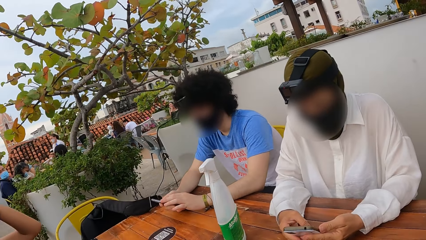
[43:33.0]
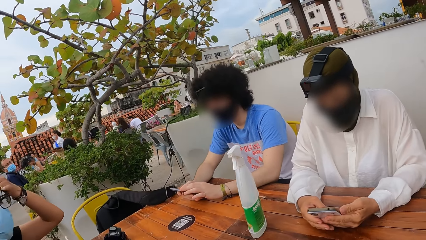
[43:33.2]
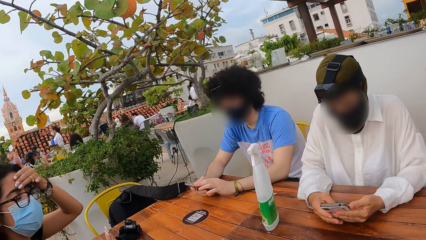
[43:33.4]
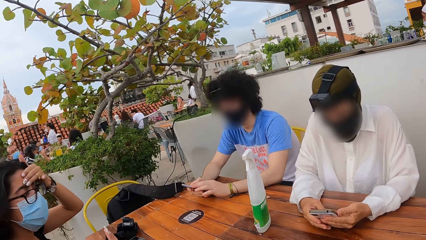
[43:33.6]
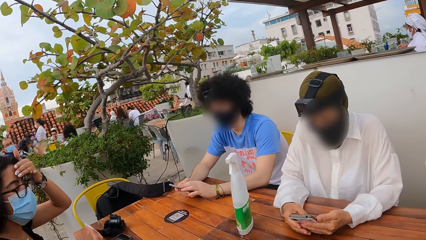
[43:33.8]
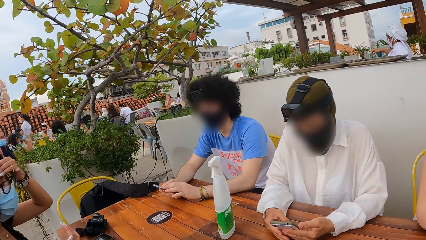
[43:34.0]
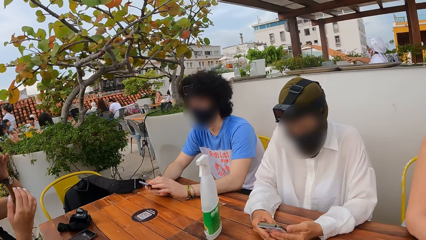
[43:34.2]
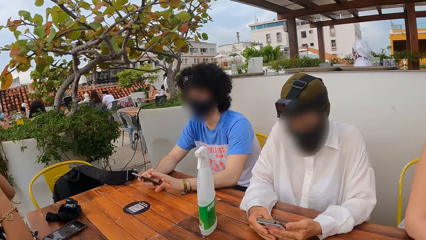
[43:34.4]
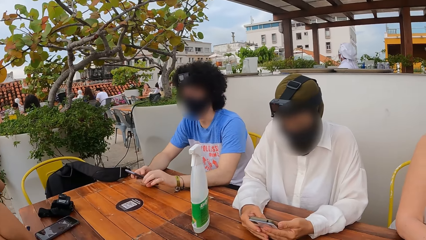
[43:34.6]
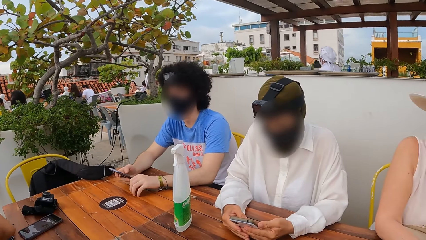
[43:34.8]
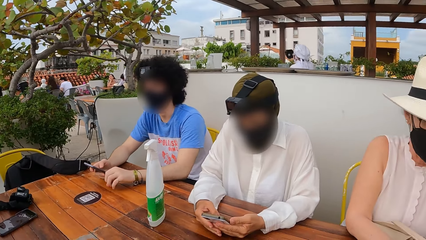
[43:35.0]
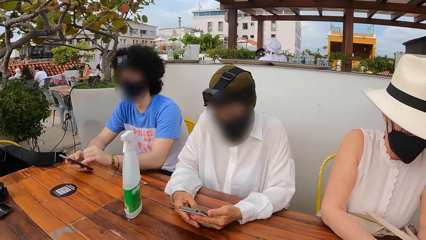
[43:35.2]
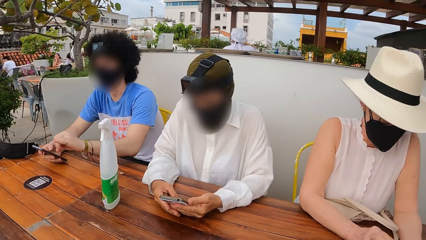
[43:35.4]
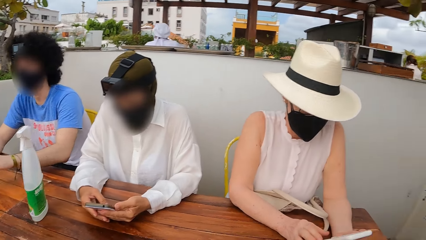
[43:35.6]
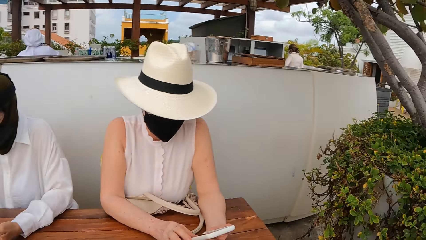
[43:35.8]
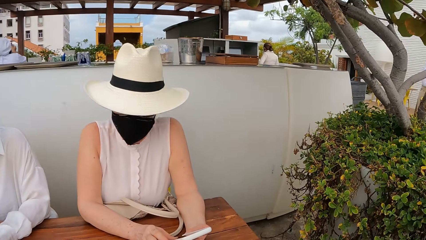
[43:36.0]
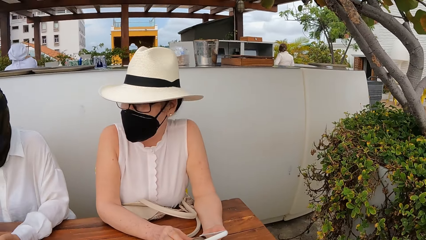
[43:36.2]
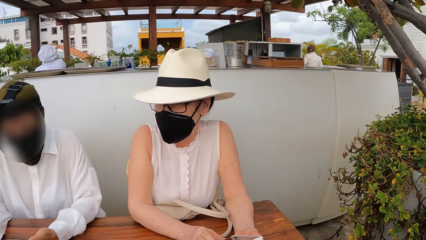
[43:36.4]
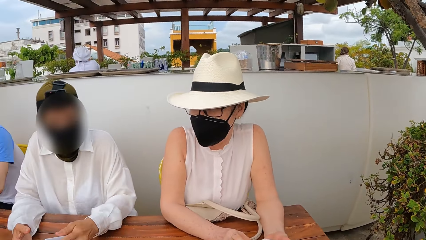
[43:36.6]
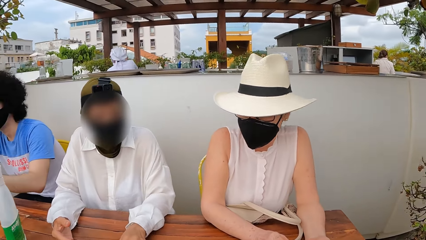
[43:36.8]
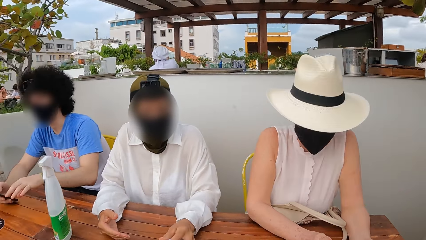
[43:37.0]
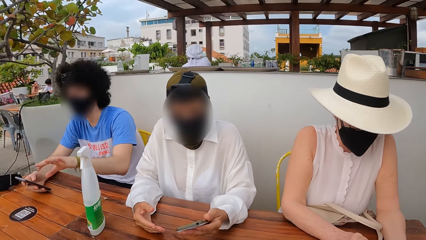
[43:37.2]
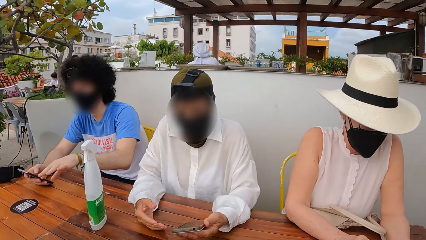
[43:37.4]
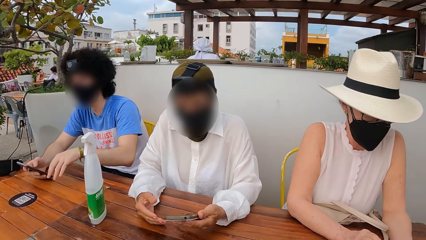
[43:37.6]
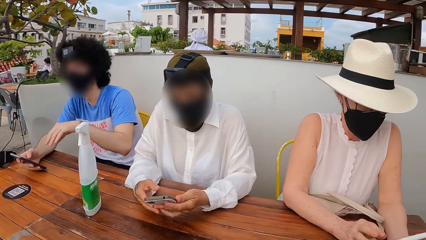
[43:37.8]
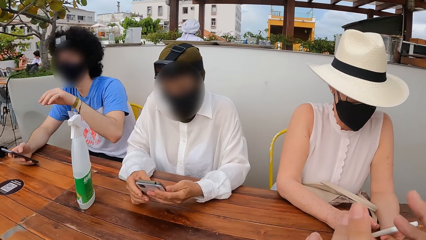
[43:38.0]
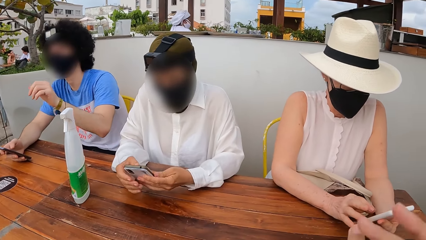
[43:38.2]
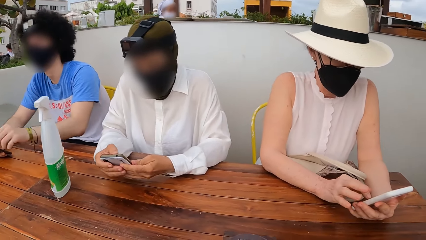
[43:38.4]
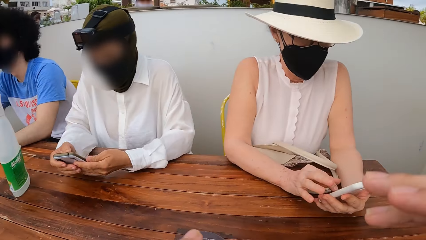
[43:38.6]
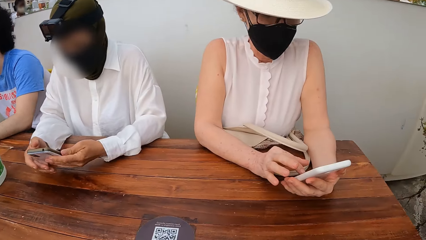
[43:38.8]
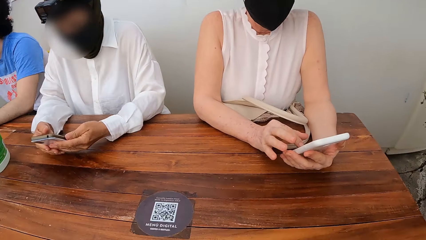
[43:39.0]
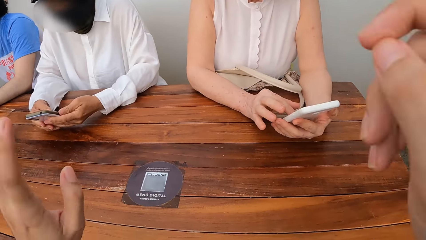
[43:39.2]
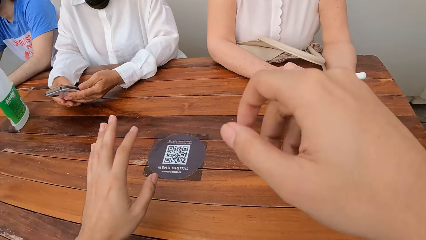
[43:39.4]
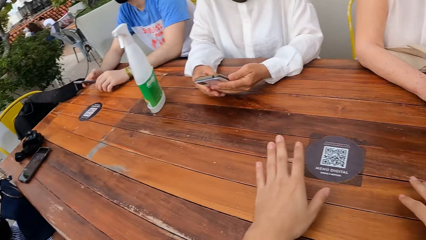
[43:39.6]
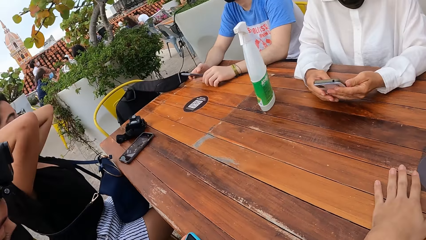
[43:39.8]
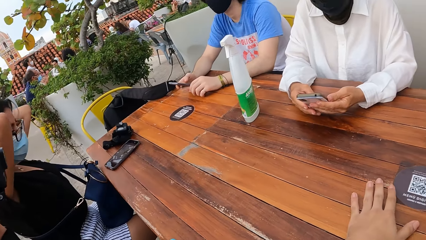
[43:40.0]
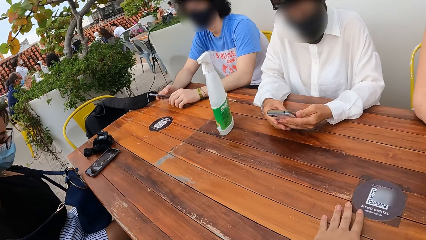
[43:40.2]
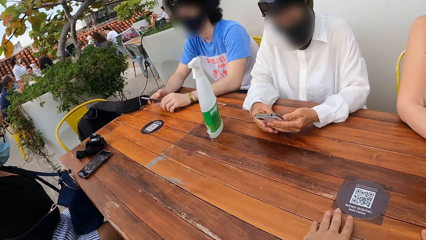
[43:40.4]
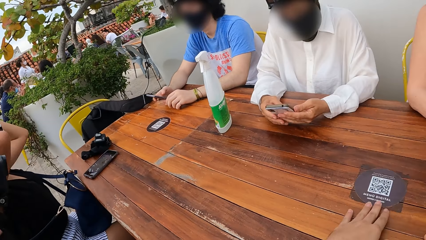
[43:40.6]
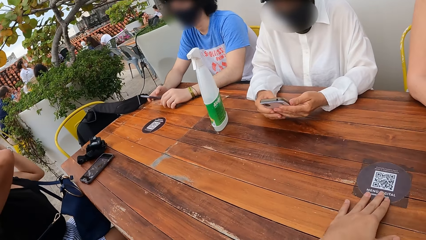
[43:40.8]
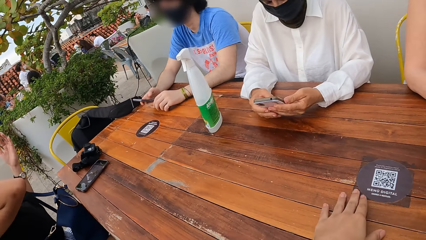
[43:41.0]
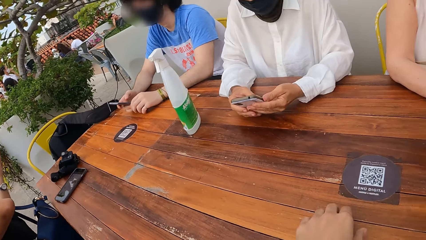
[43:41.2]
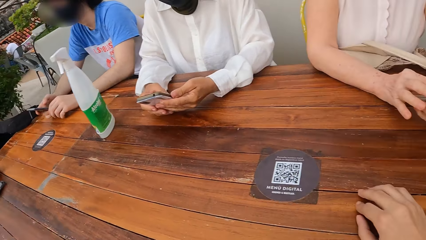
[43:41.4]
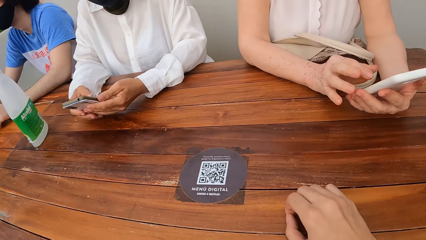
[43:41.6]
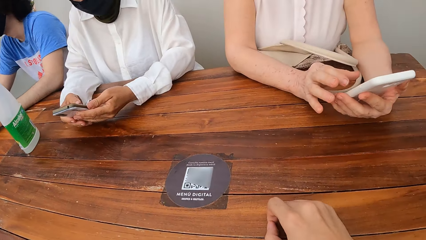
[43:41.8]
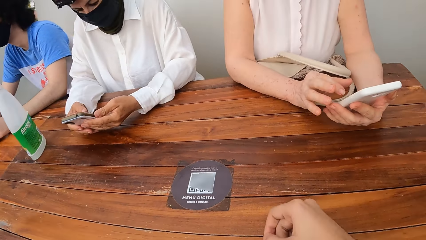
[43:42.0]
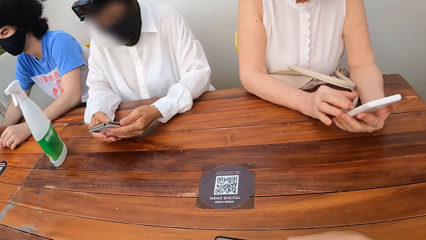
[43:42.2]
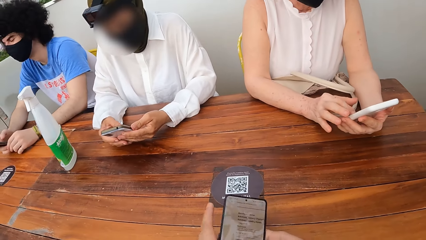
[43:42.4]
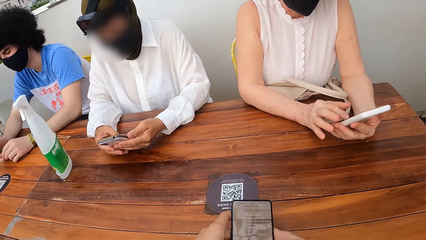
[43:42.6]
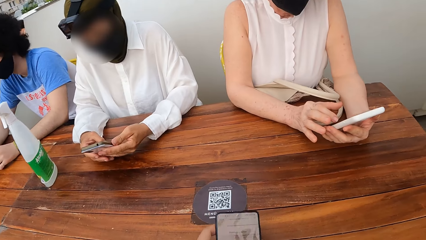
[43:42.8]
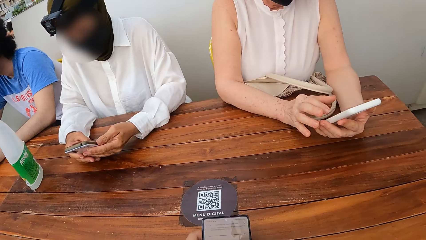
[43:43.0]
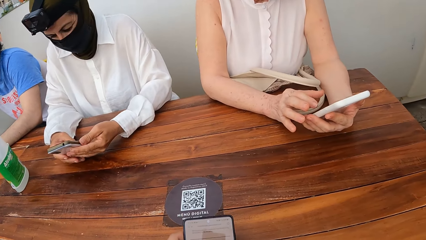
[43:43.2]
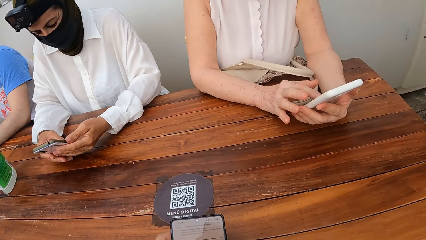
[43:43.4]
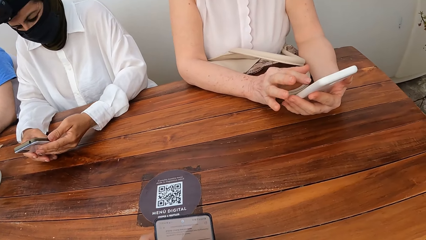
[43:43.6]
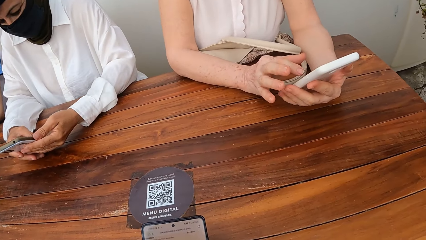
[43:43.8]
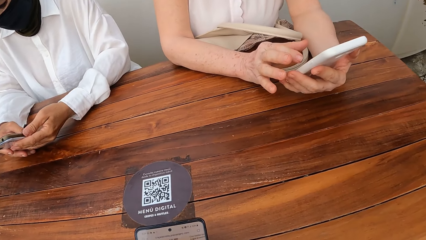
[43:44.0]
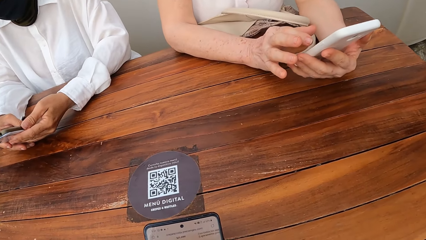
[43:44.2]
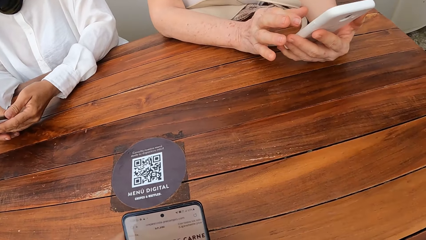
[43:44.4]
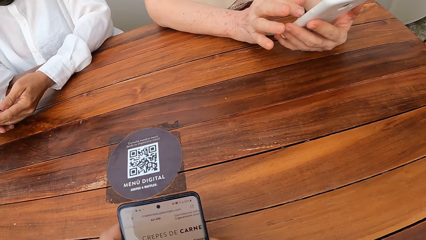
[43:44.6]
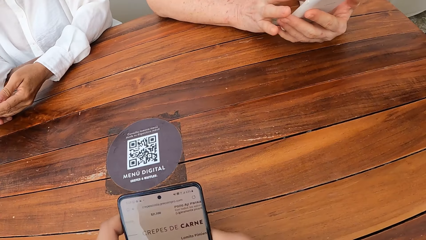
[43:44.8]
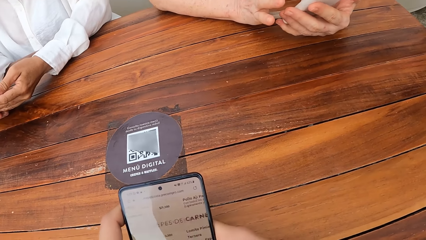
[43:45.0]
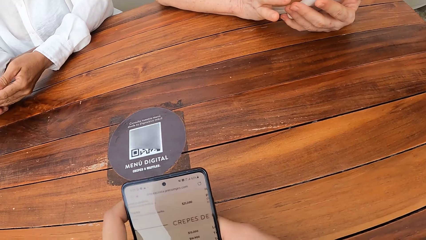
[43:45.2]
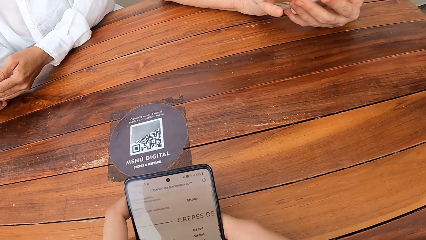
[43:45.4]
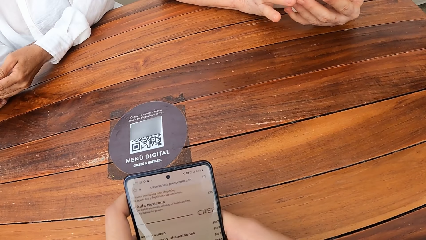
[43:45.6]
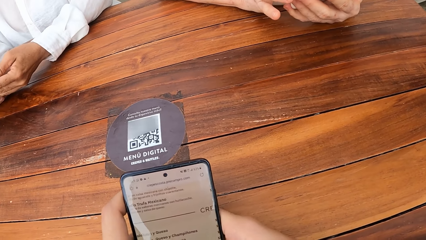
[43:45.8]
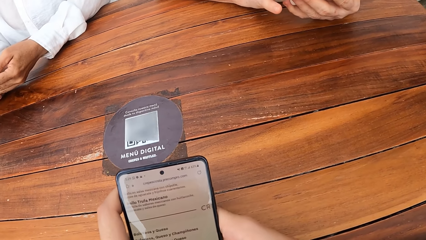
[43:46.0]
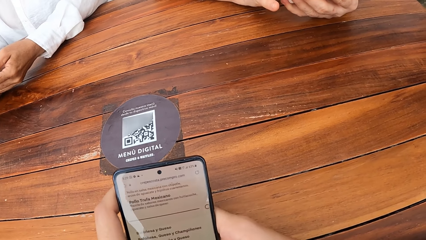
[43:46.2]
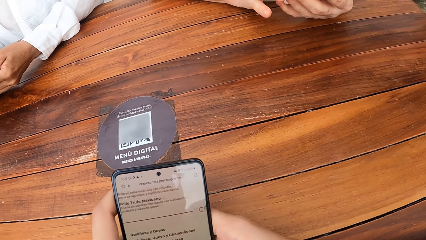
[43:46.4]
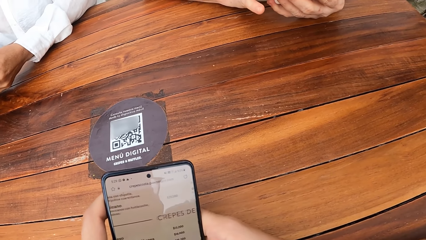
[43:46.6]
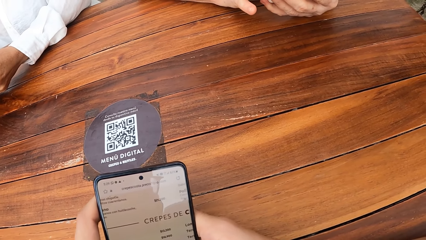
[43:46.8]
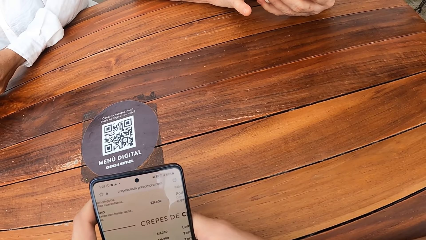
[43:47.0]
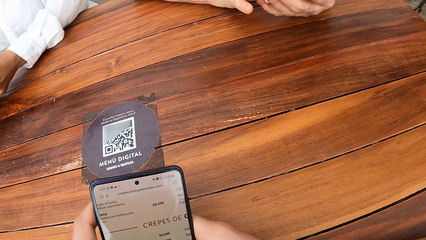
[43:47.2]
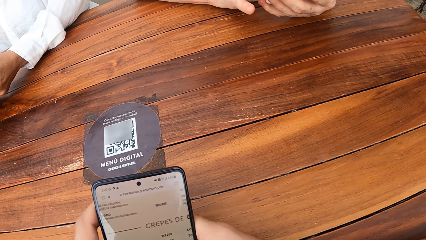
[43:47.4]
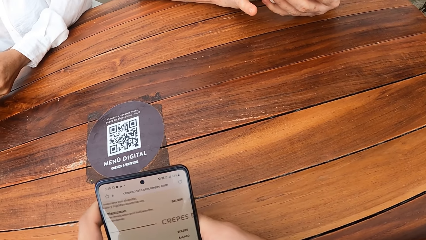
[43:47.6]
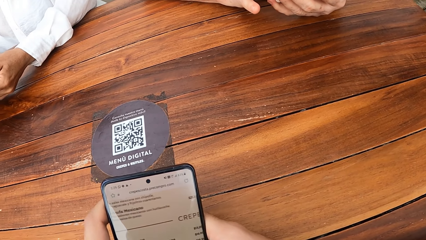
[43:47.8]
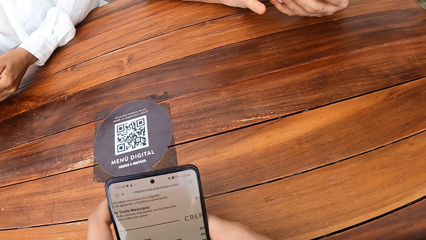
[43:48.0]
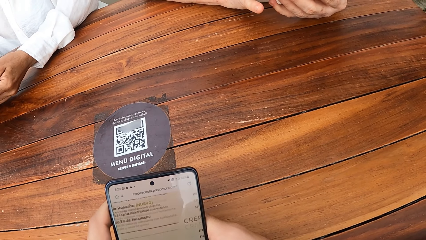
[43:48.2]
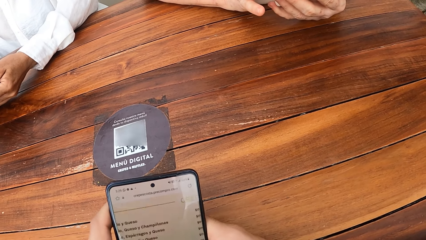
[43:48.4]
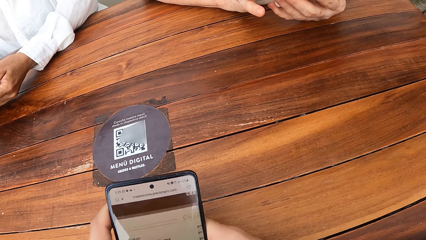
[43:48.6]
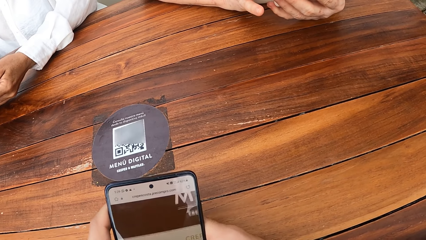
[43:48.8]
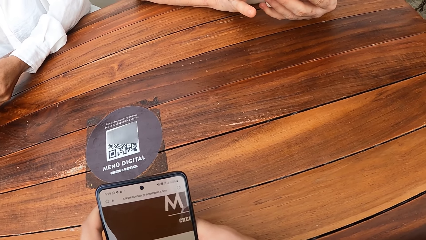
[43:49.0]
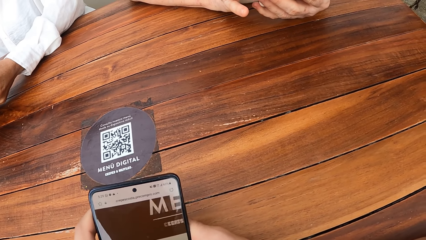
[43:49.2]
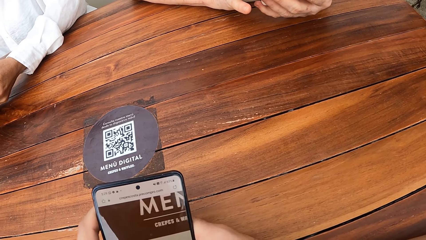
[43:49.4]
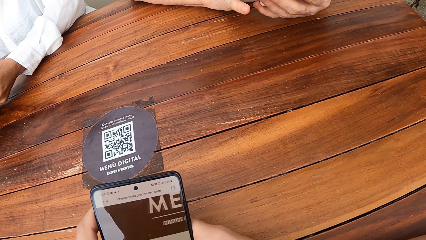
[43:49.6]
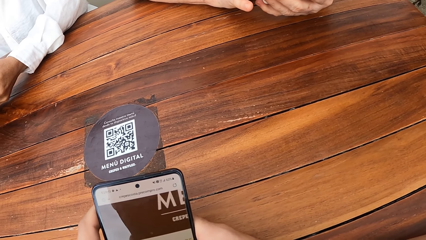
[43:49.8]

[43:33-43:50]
A lady holds her head. The camera wearer looks around a restaurant. Another lady operates a mobile phone. The camera wearer moves her hands on a table. She operates a mobile phone. The other lady operates the mobile phone. The camera wearer operates the mobile phone.
